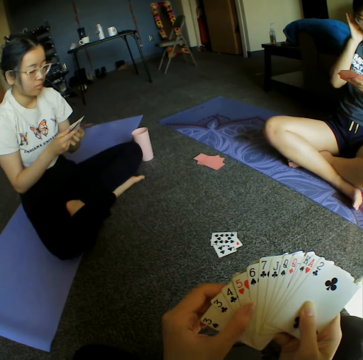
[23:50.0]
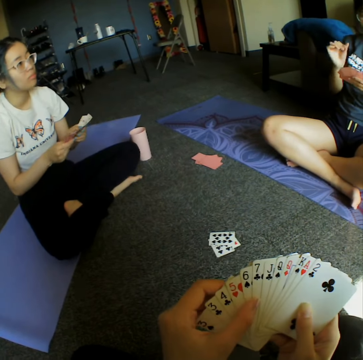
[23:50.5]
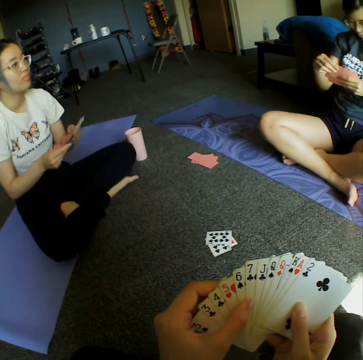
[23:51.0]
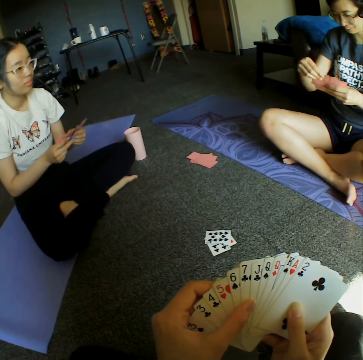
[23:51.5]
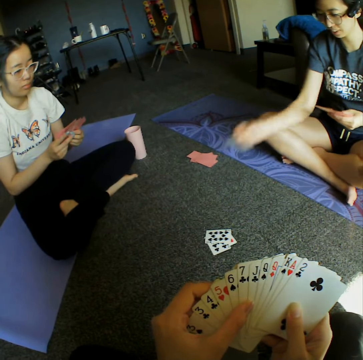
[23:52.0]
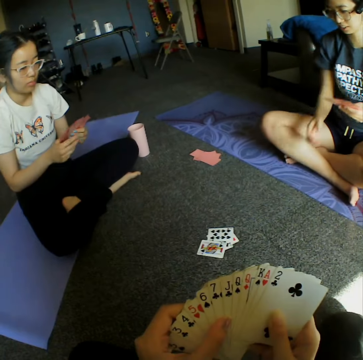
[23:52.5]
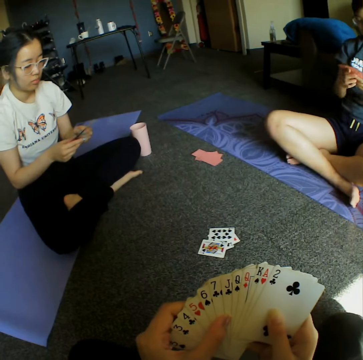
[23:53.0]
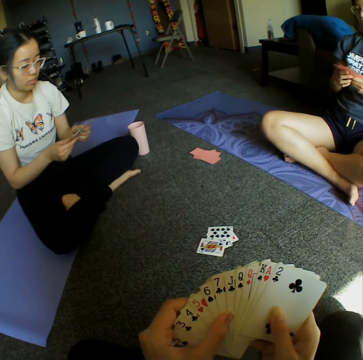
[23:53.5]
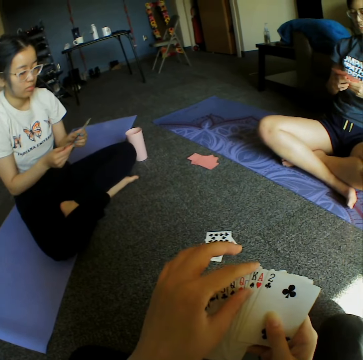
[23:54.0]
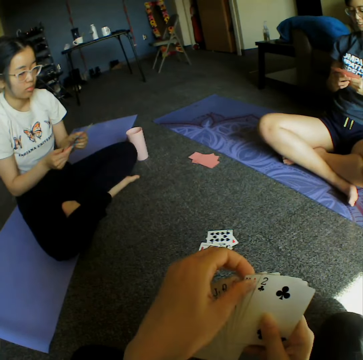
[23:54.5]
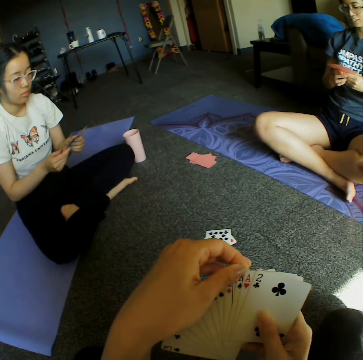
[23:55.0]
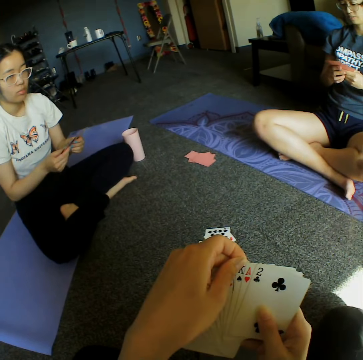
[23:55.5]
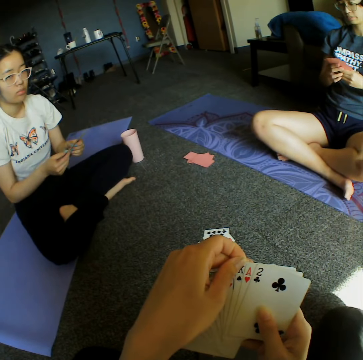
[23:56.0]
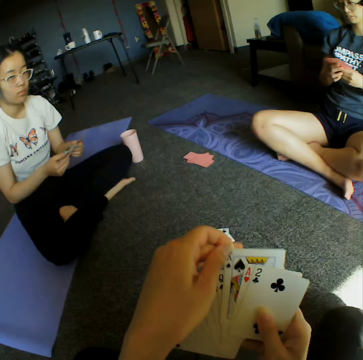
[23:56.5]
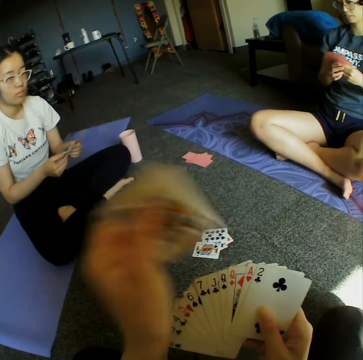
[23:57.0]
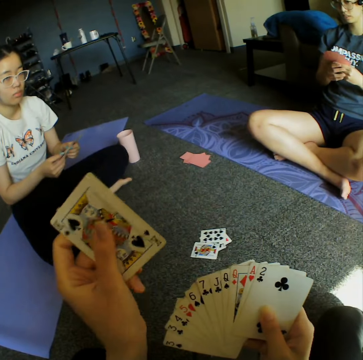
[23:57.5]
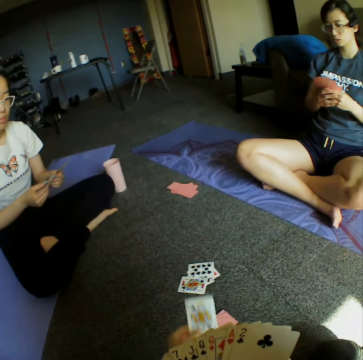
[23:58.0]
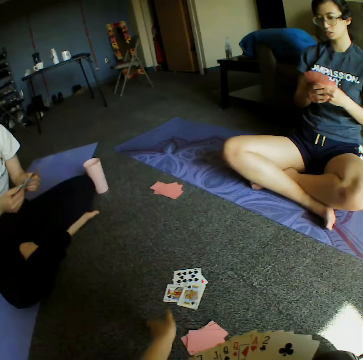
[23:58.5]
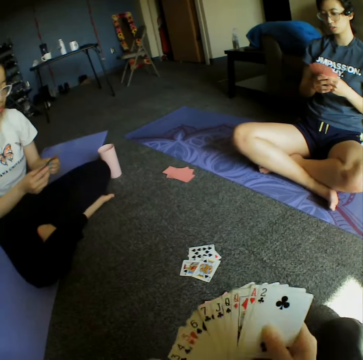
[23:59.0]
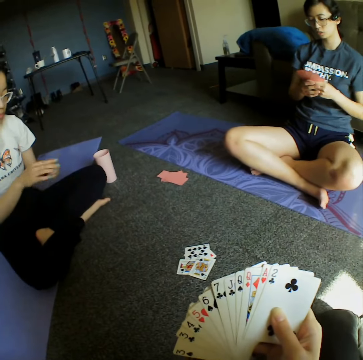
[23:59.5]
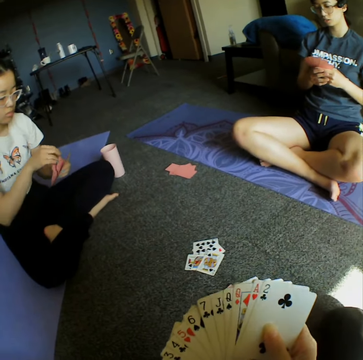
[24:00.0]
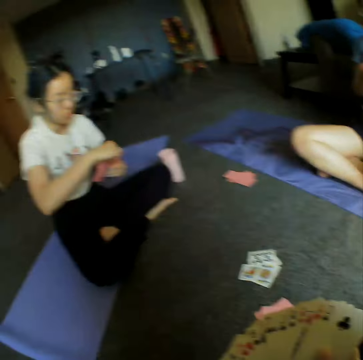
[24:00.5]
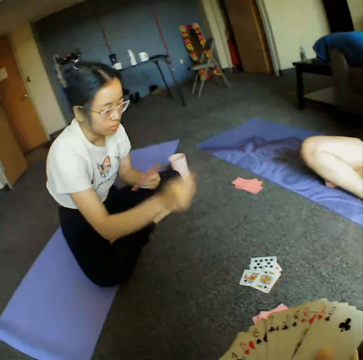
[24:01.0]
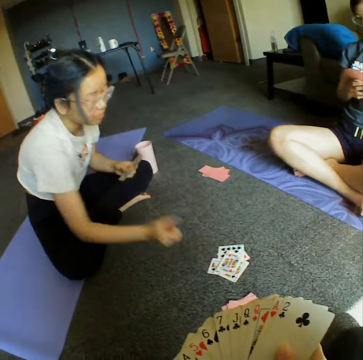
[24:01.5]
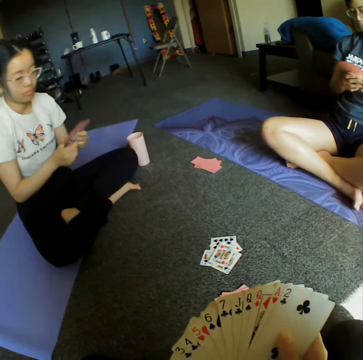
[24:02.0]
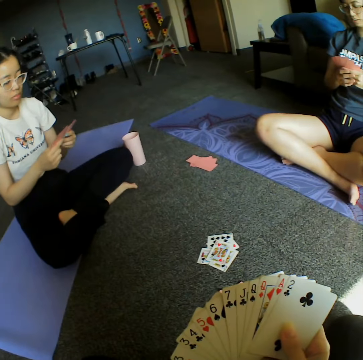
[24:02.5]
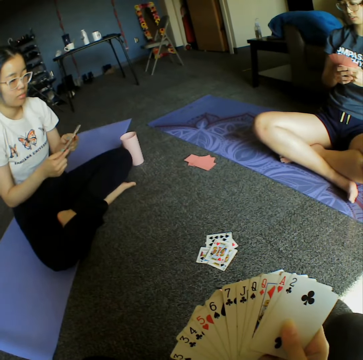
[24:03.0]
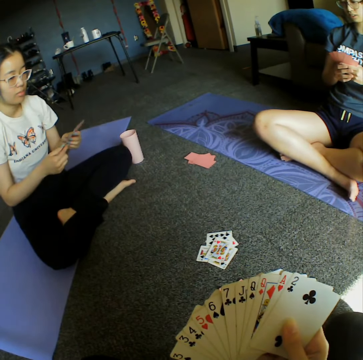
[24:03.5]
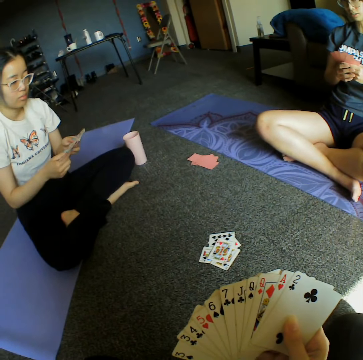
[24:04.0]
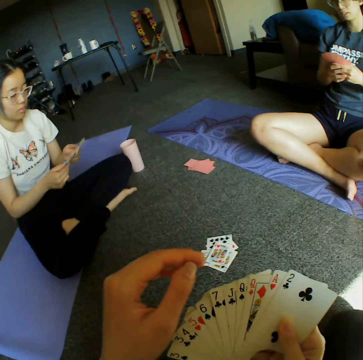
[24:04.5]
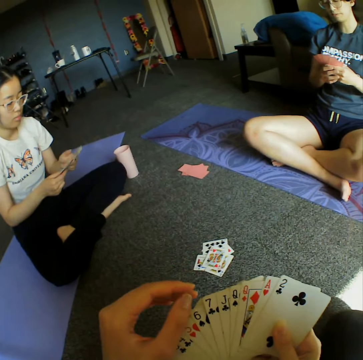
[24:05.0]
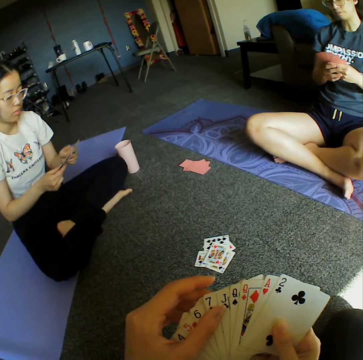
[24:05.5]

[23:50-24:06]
A woman throws the cards on the floor. The camera wearer throws the cards on the floor. Another woman throws the cards on the floor.

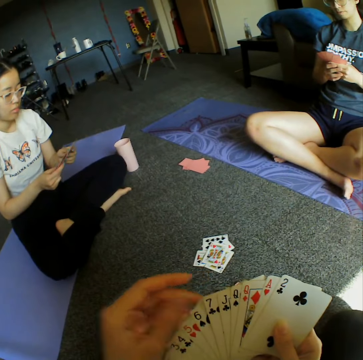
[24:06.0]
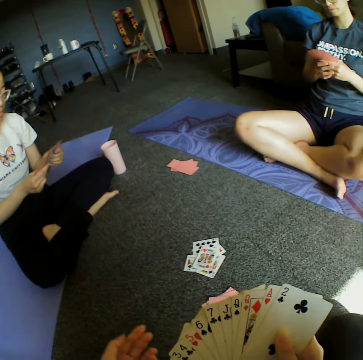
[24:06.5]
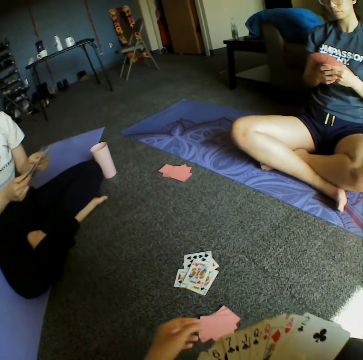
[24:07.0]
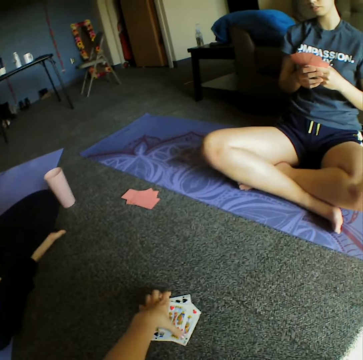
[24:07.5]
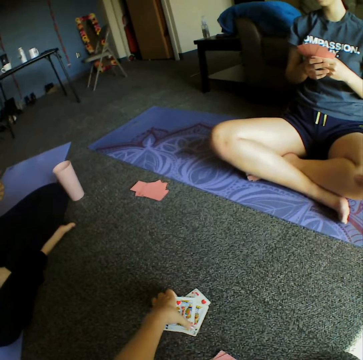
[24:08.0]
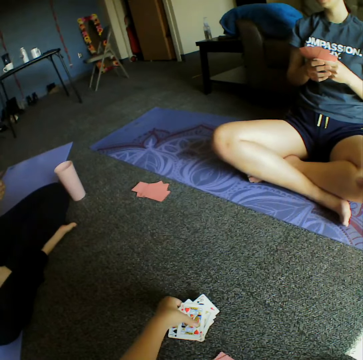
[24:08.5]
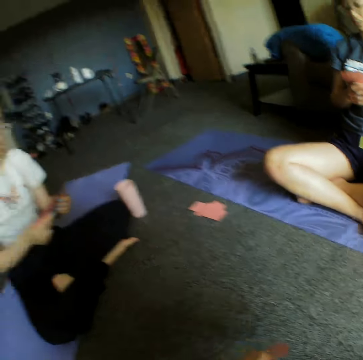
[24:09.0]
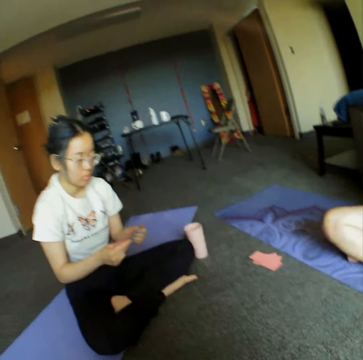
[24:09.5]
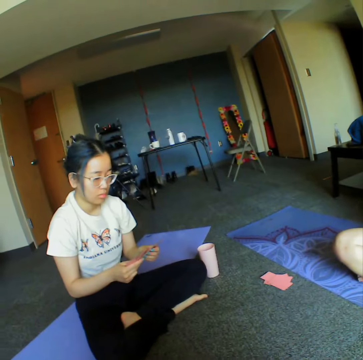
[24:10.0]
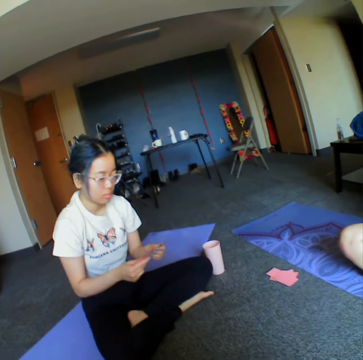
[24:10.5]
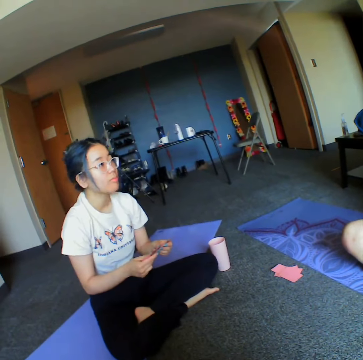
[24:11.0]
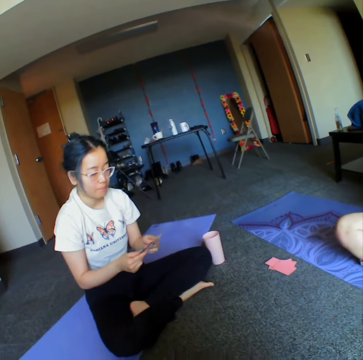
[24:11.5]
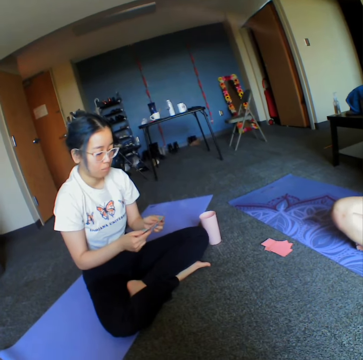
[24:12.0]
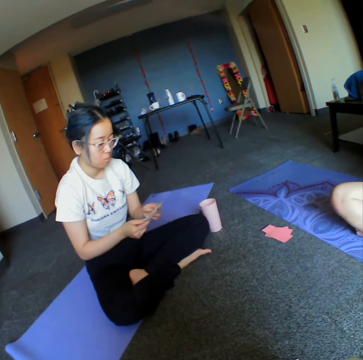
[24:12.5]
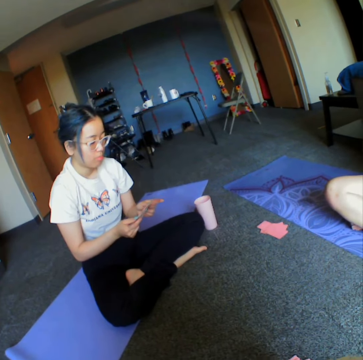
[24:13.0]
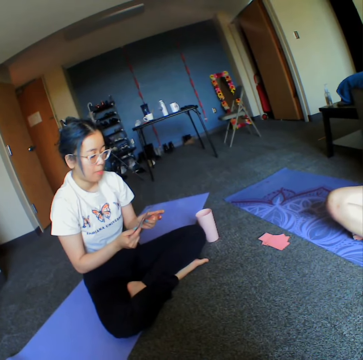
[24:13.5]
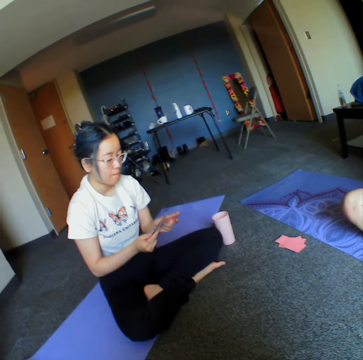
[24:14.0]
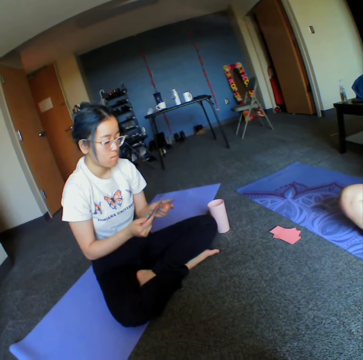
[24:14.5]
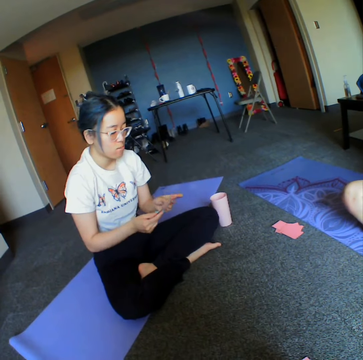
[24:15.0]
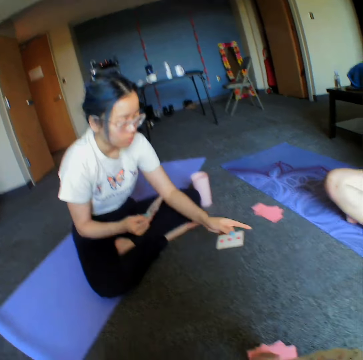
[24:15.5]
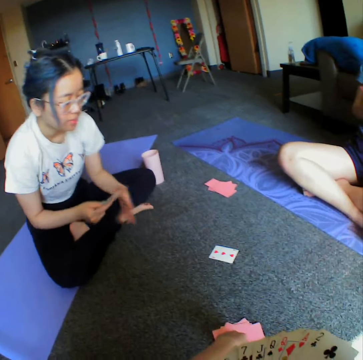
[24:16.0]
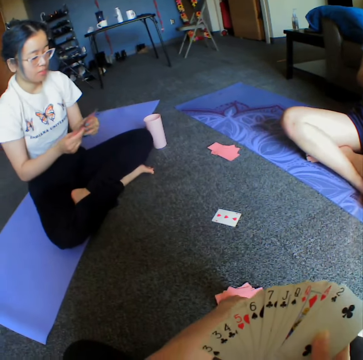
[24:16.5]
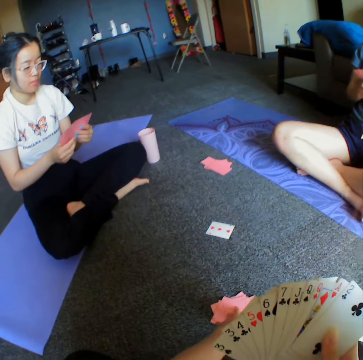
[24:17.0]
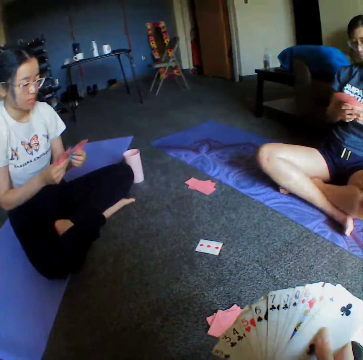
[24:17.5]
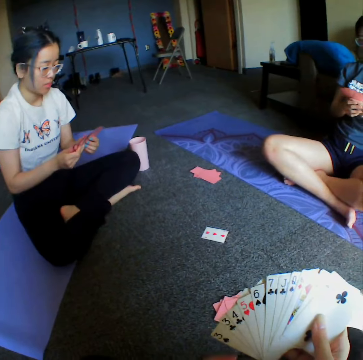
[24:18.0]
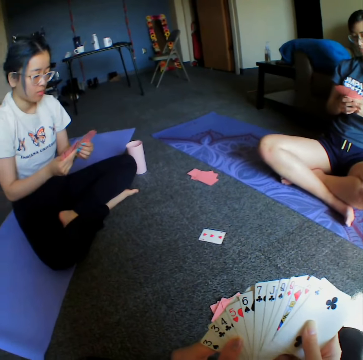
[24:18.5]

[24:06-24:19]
The camera wearer turns the cards upside down on the floor. They pick the cards from the floor. They look around the room. A woman throws the cards on the floor.

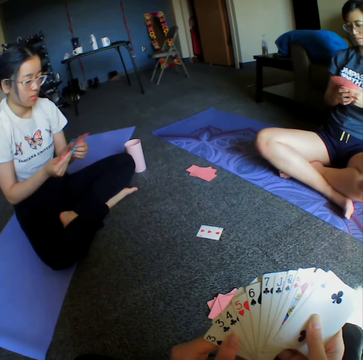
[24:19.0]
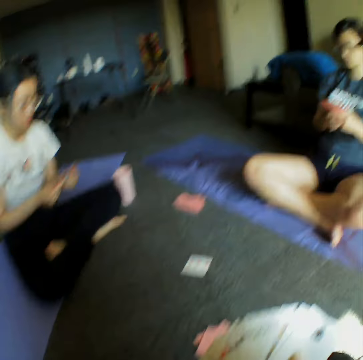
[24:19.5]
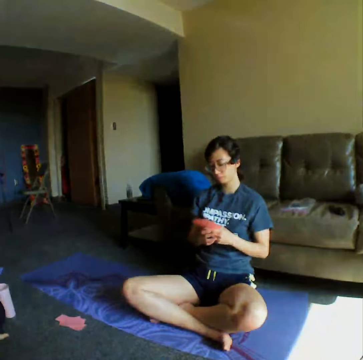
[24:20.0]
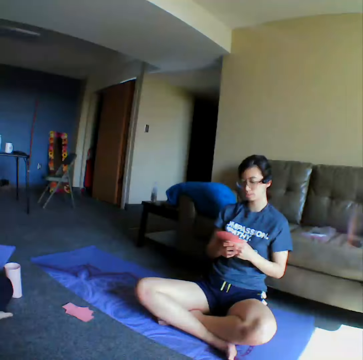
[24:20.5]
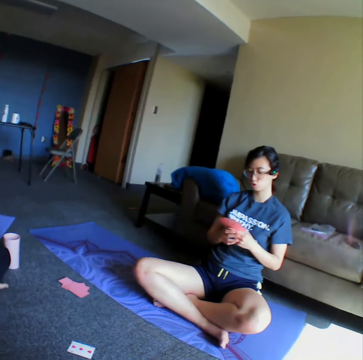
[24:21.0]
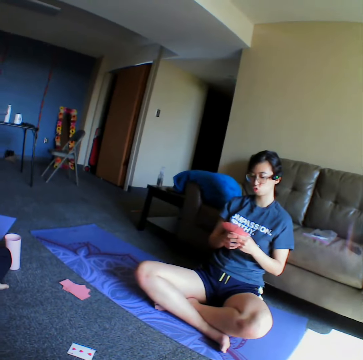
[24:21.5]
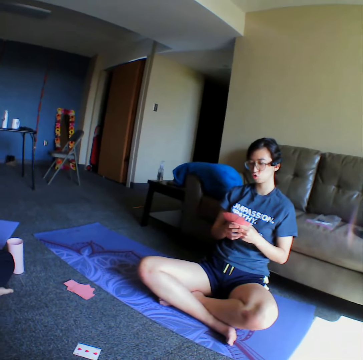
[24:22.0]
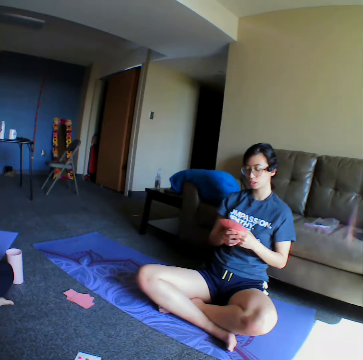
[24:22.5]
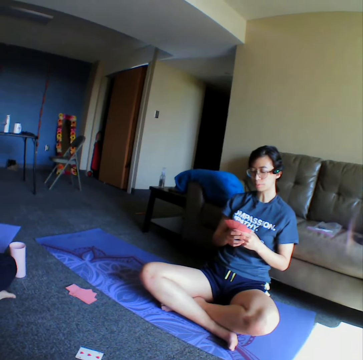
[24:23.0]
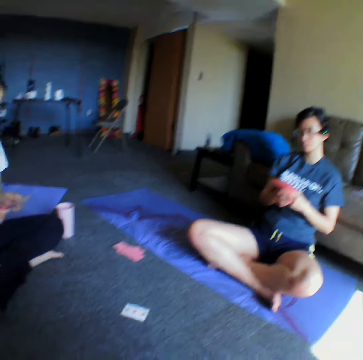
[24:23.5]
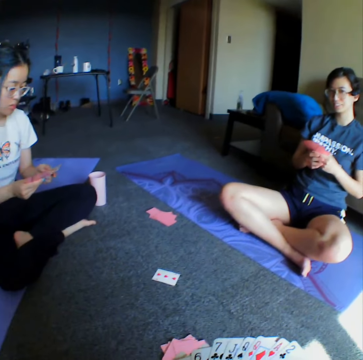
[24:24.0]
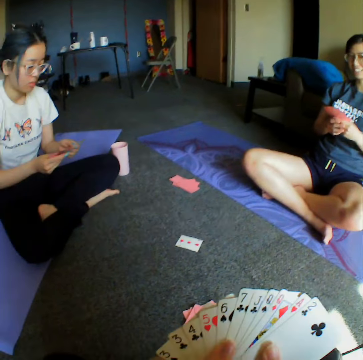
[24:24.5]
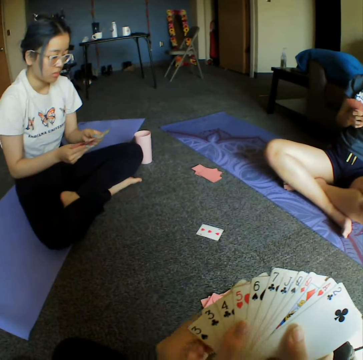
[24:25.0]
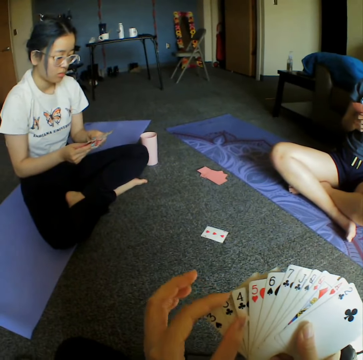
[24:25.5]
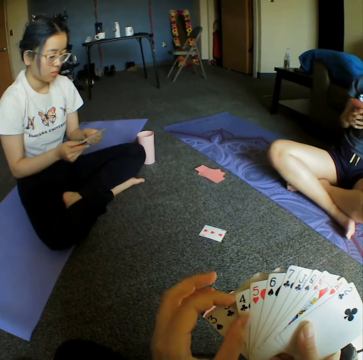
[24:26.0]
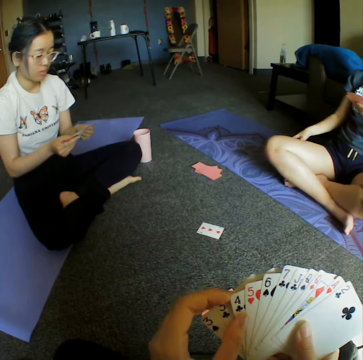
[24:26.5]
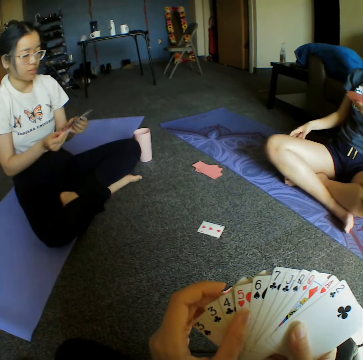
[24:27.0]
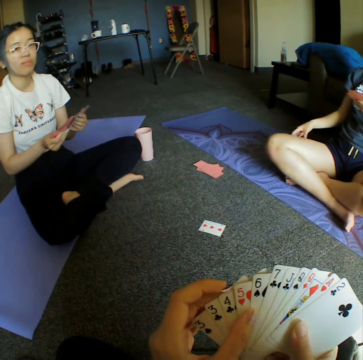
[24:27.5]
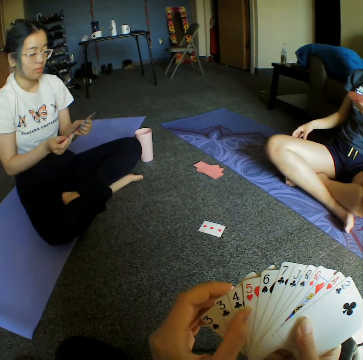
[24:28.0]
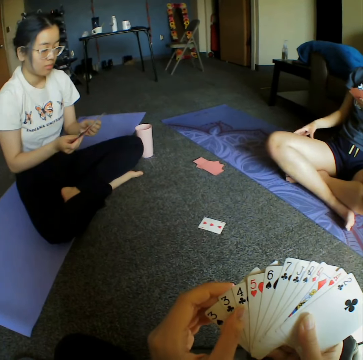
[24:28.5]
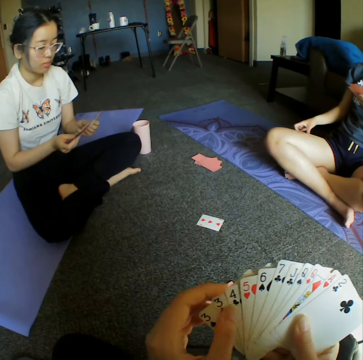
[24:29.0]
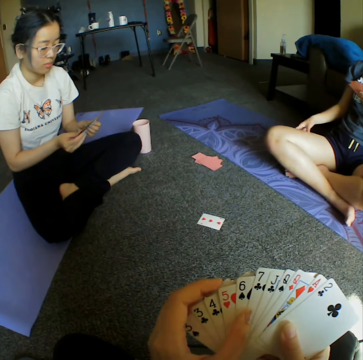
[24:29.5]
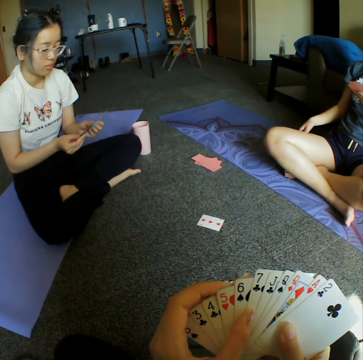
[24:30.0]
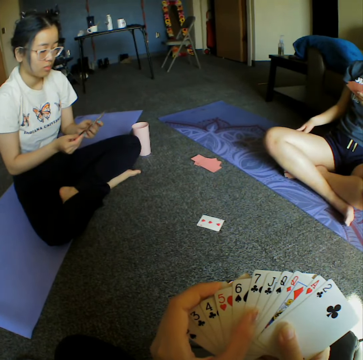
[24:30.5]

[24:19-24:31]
The camera wearer looks around the room.
